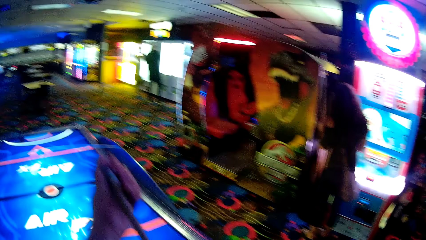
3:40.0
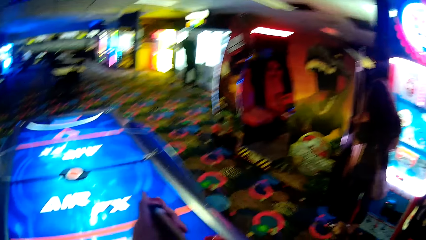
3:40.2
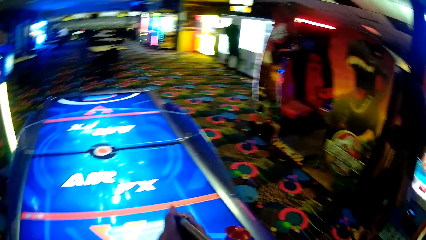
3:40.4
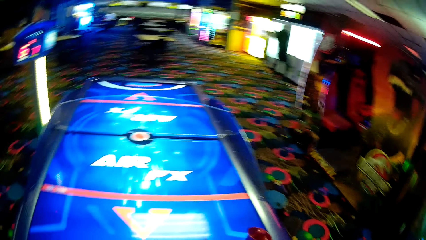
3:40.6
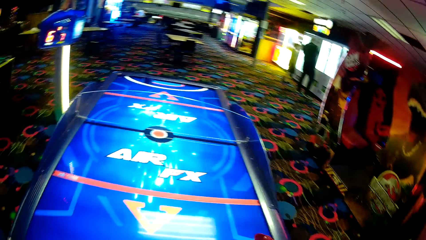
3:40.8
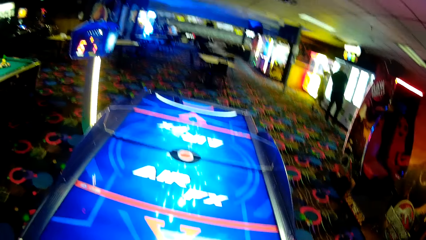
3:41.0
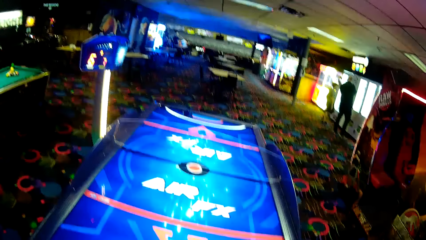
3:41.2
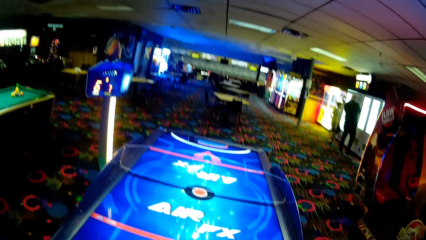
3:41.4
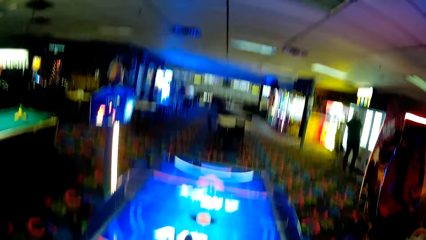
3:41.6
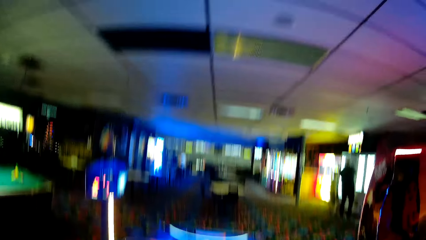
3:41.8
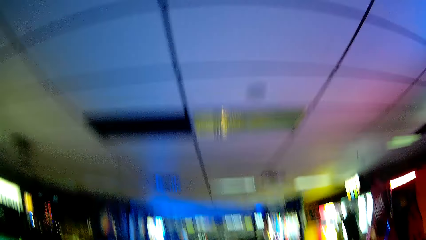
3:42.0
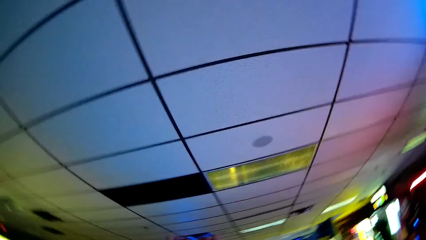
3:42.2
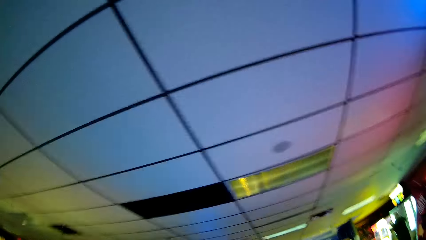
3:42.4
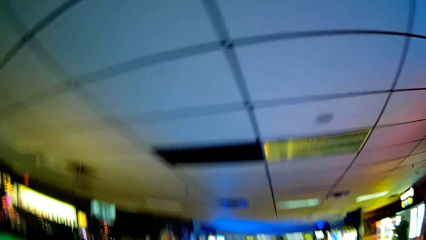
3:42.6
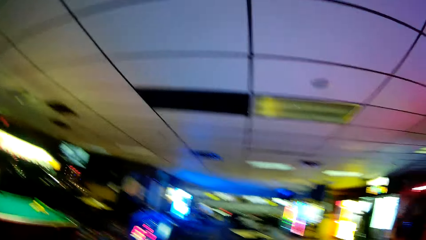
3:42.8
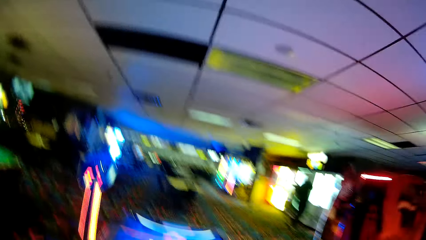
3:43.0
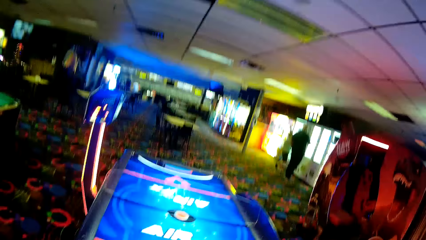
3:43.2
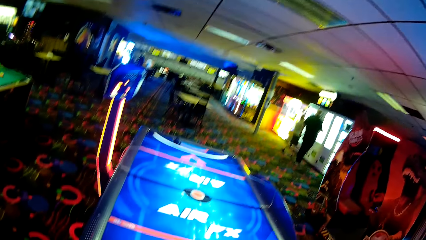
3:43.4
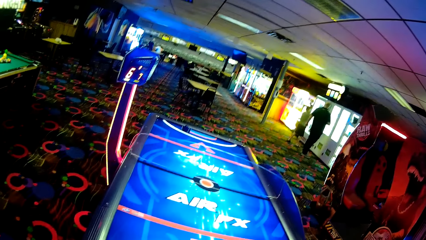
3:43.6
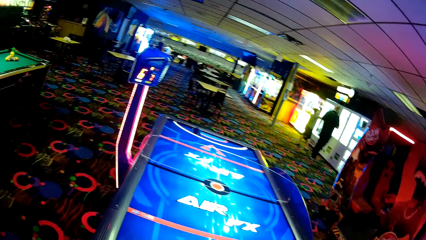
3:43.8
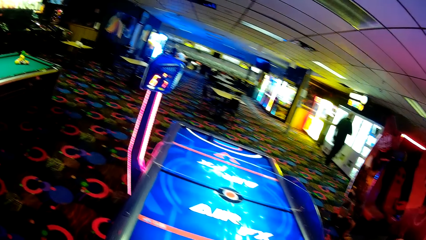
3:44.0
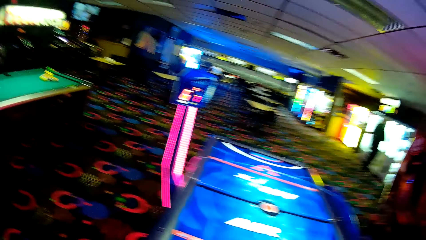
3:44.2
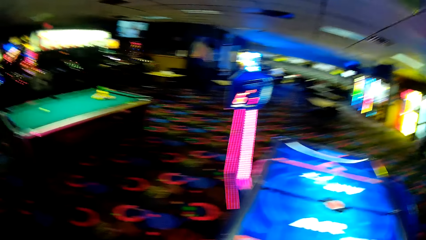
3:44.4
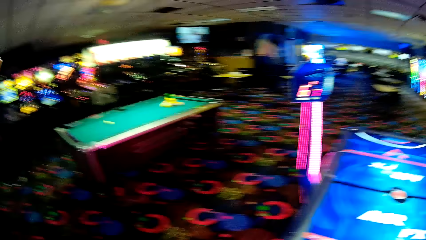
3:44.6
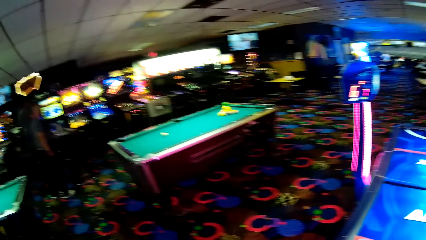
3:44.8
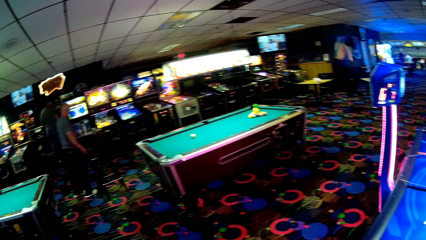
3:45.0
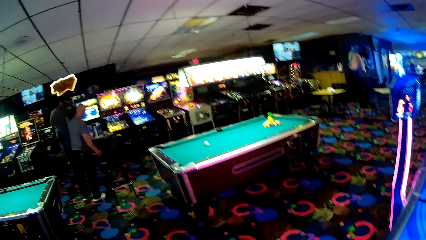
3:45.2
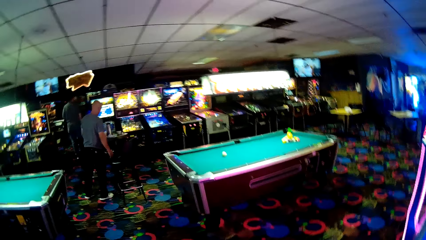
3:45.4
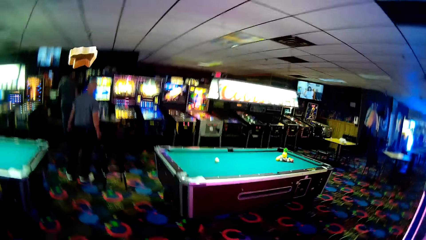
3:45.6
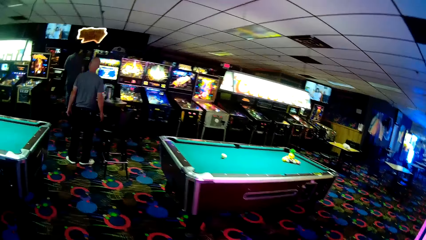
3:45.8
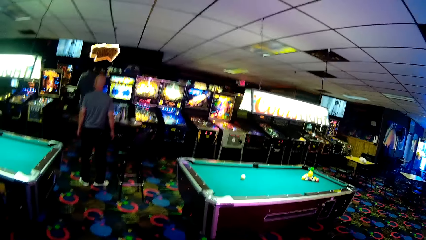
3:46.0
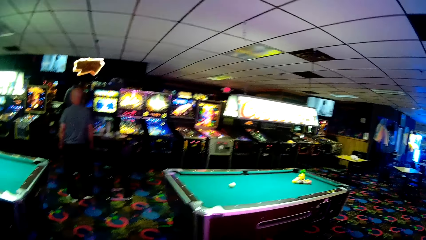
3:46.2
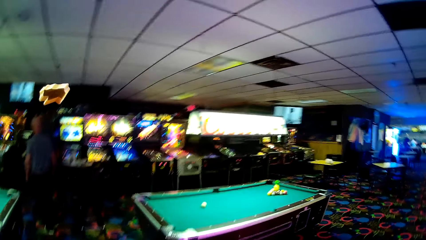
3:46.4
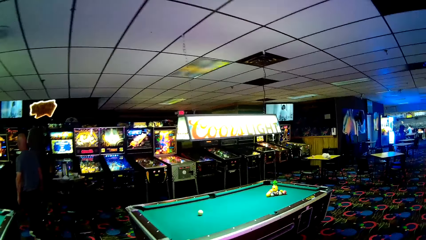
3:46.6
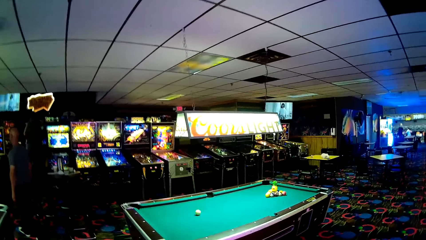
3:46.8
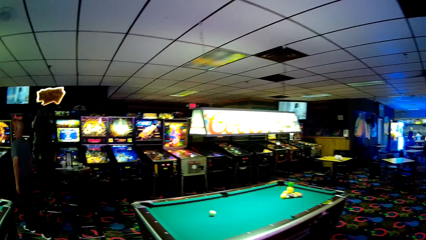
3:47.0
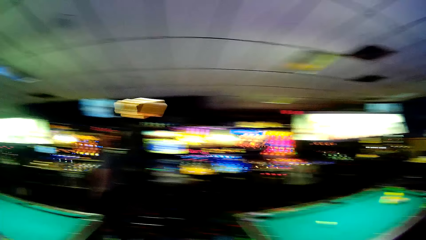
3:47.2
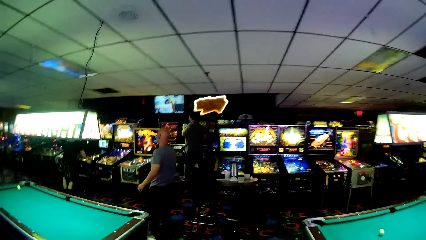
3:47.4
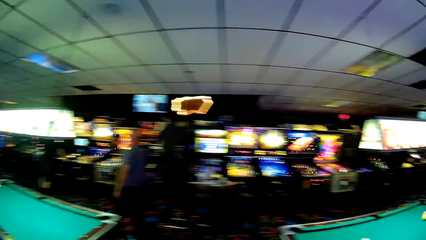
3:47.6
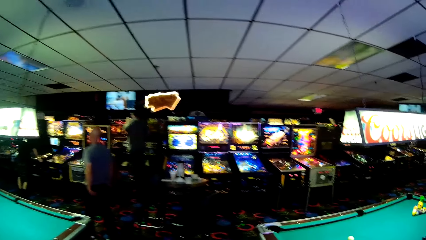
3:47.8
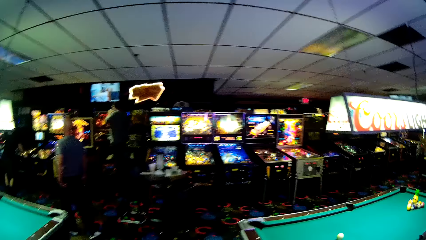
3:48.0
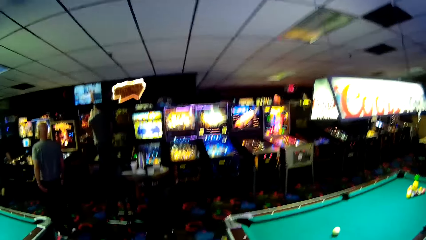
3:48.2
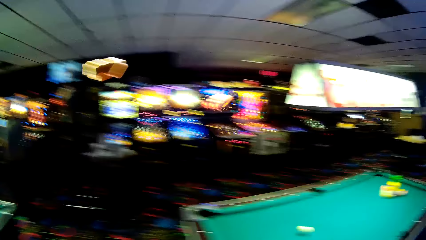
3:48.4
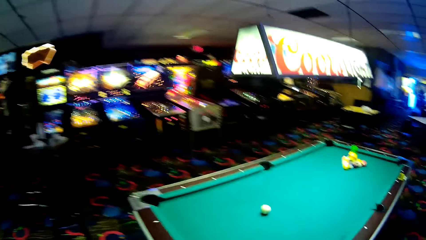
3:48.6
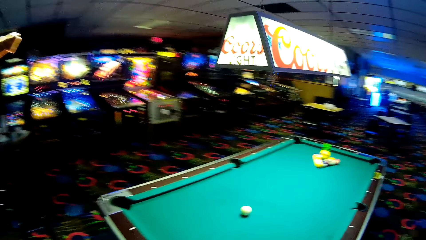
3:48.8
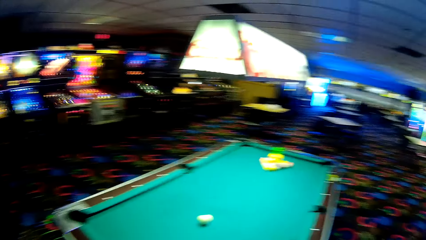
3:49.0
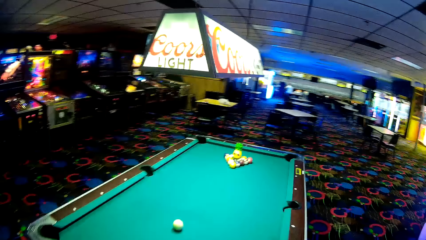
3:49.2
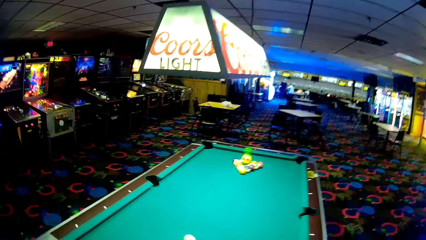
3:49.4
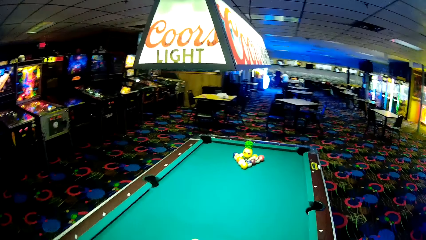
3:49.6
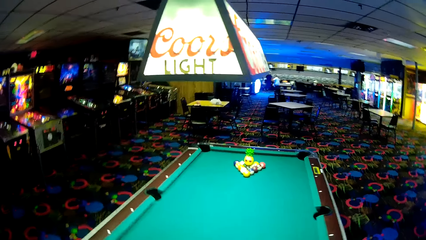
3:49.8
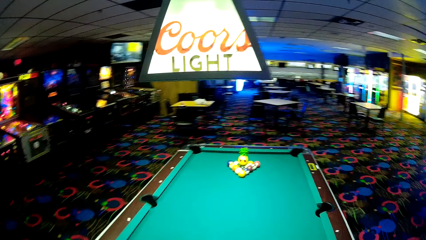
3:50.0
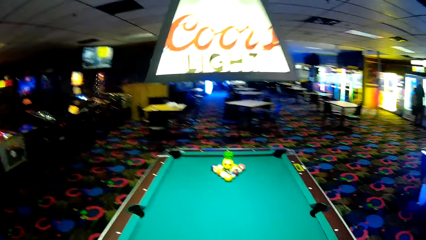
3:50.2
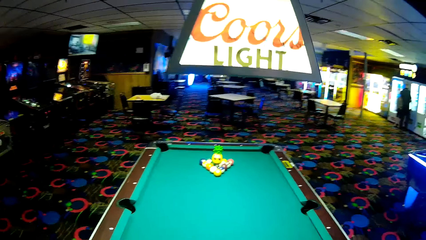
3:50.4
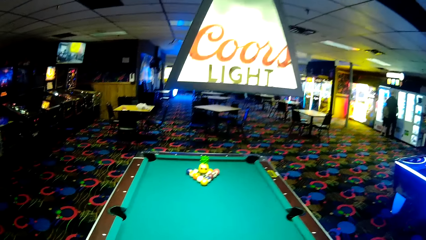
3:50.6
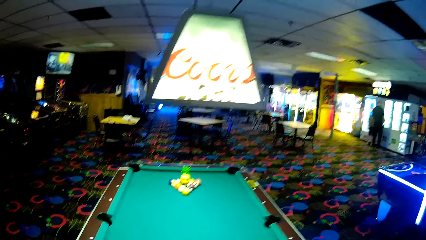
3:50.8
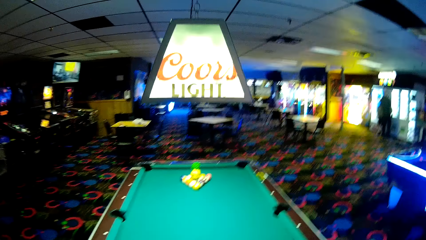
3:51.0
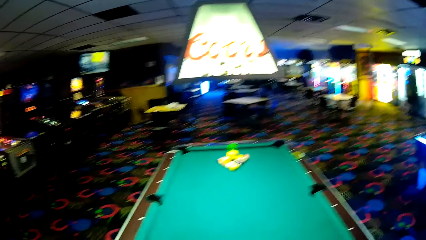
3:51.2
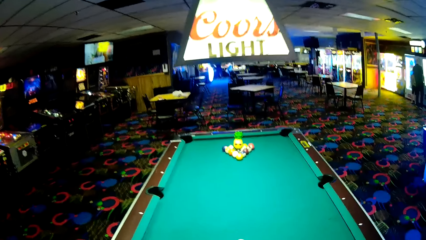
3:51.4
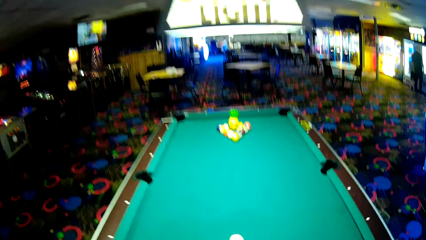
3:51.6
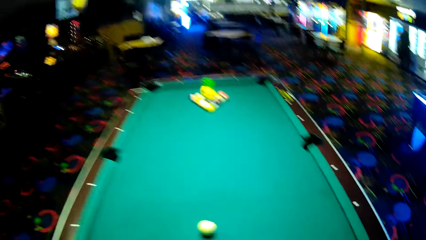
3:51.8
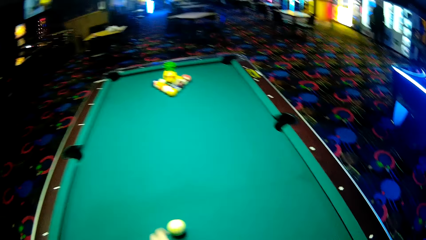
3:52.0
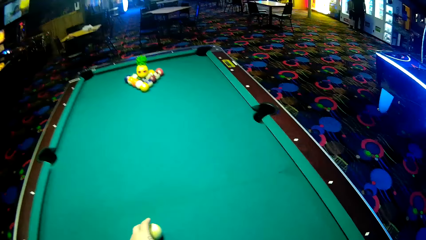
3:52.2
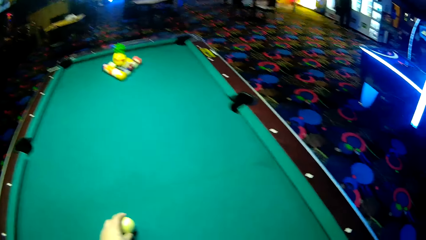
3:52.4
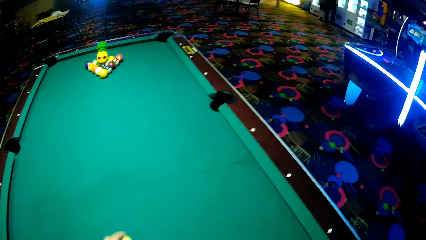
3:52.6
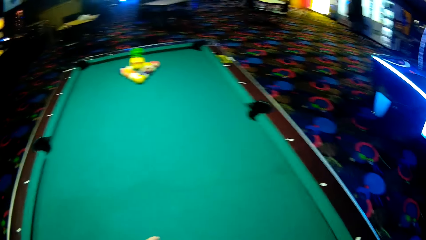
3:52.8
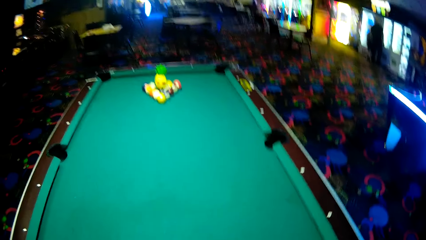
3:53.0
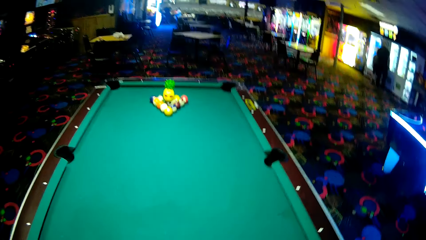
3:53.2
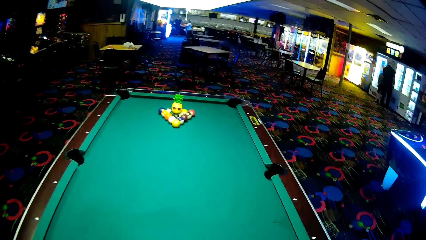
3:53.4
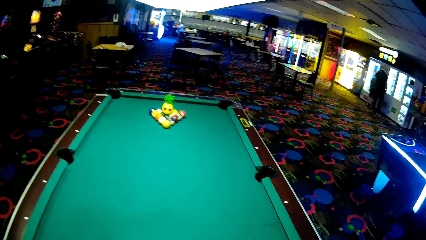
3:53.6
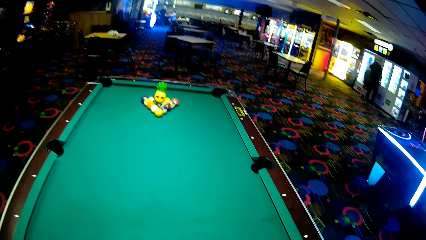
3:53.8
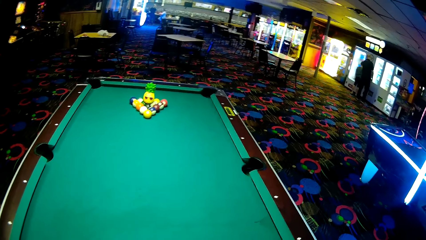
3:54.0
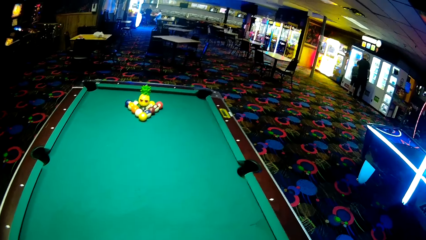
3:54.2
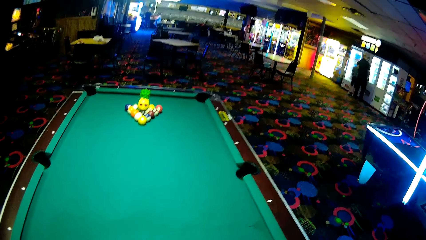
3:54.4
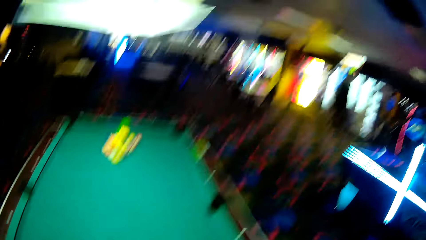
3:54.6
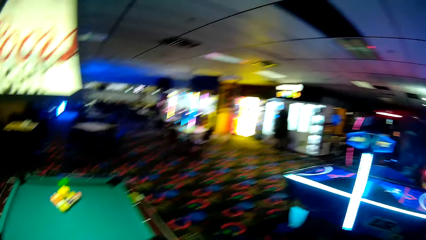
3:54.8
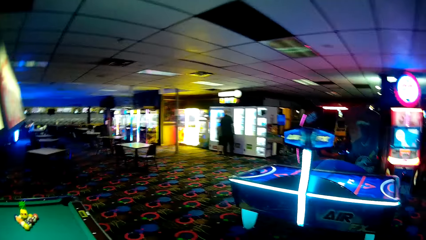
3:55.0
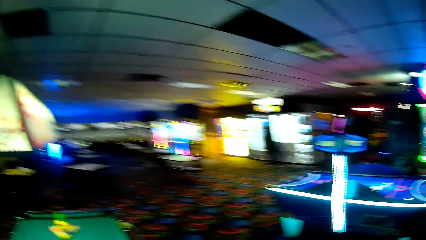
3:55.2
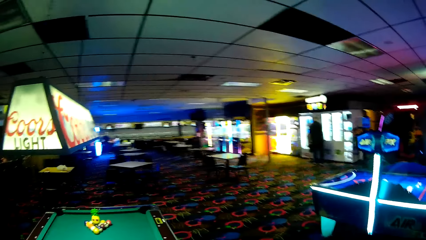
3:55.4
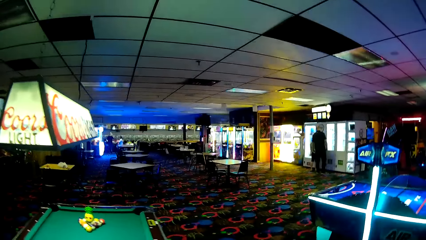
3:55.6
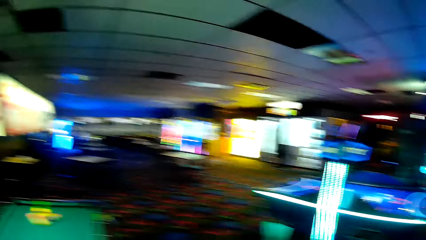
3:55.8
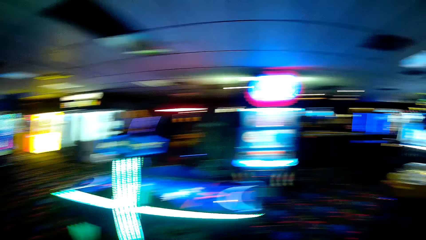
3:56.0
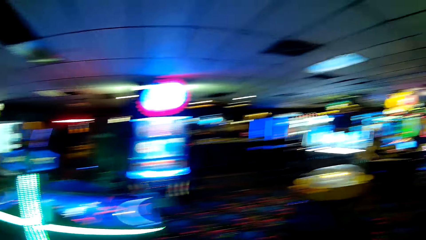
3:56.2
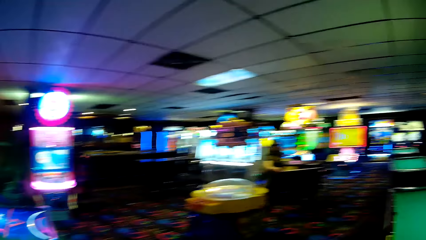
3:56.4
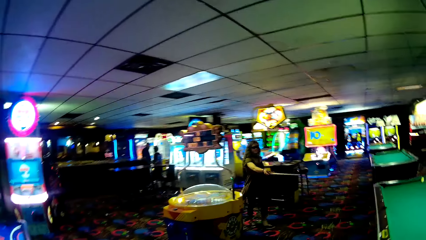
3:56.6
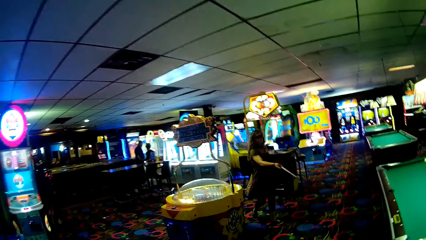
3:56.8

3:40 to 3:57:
The camera wearer adjusts a pool stick on his hand. He looks around. He walks around a casino. A man walks around the casino. The camera wearer picks up a pool ball from the pool table. He walks around the casino.
